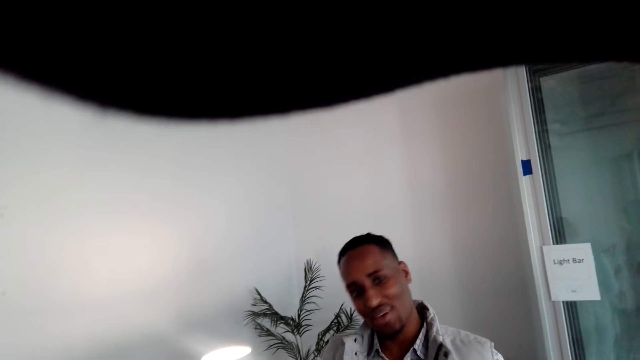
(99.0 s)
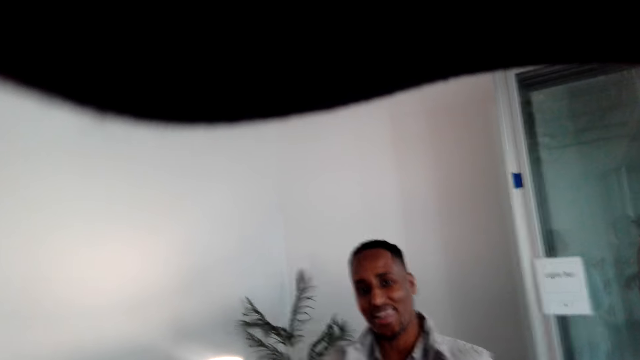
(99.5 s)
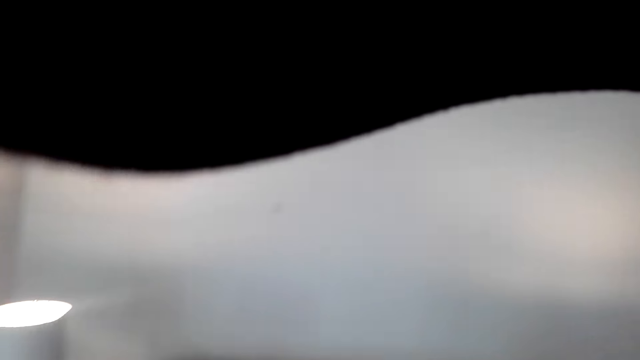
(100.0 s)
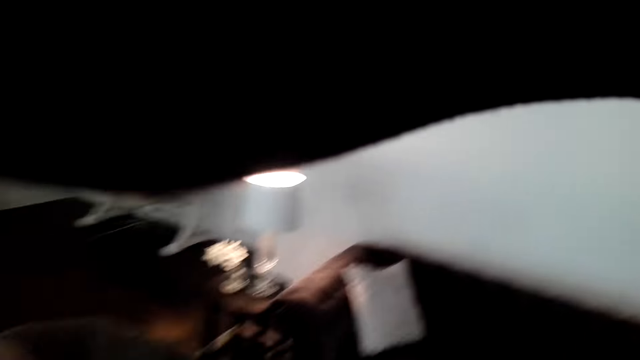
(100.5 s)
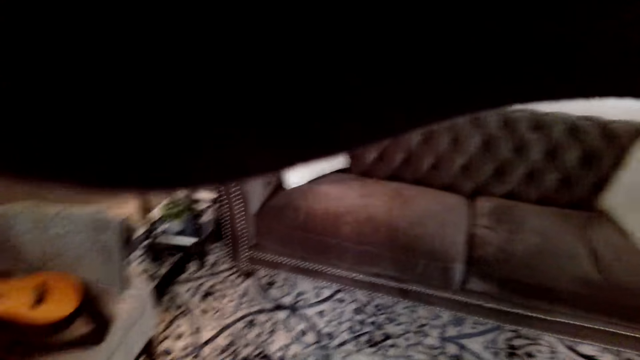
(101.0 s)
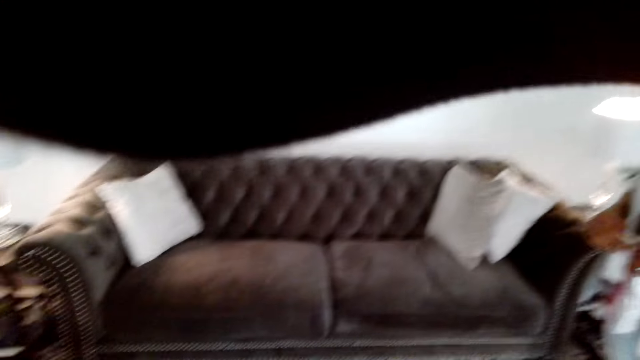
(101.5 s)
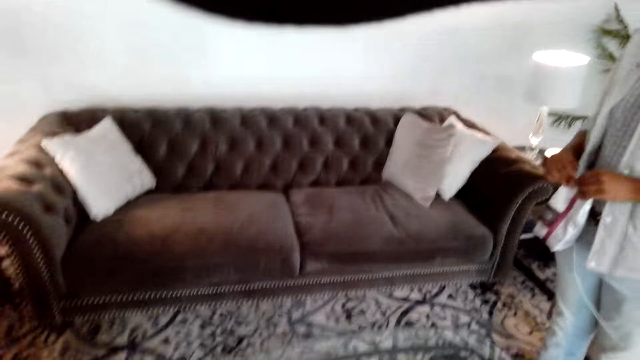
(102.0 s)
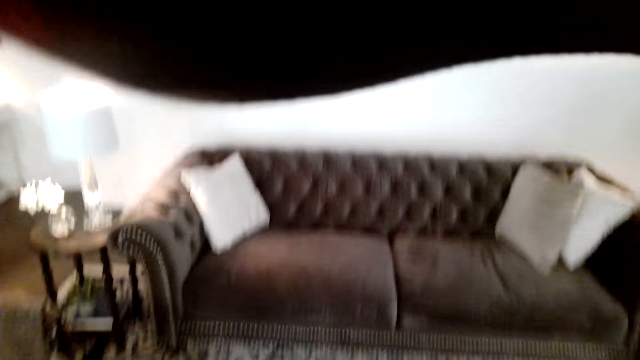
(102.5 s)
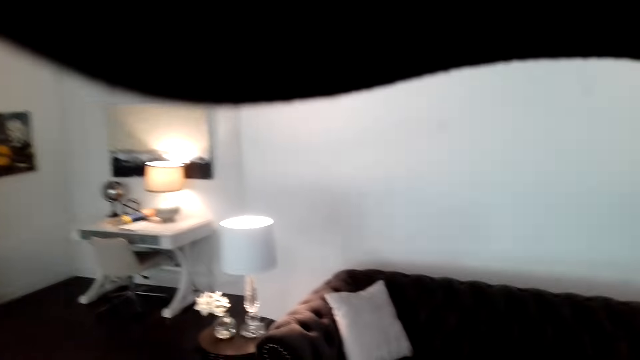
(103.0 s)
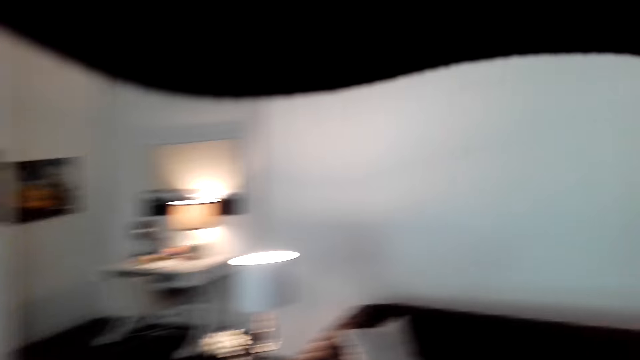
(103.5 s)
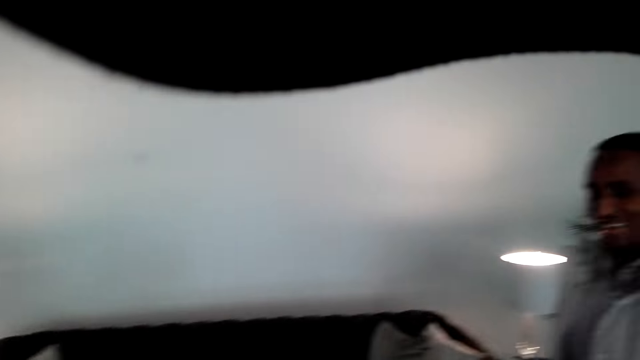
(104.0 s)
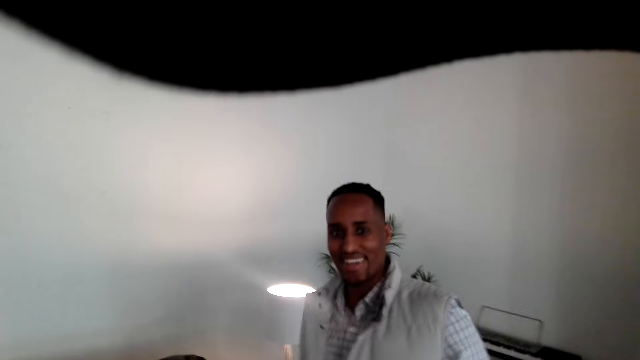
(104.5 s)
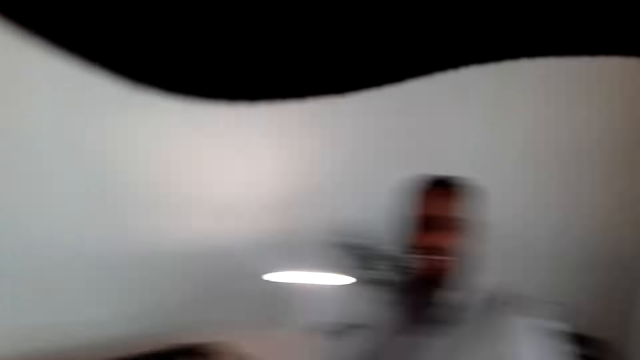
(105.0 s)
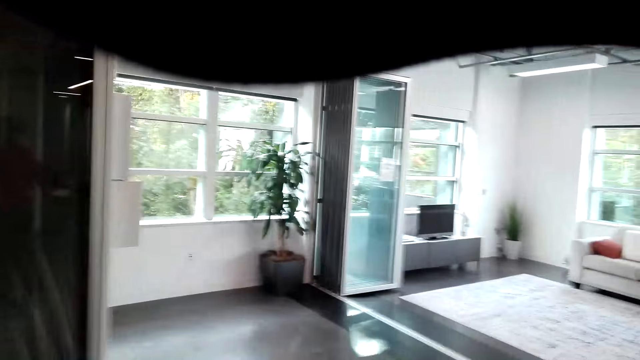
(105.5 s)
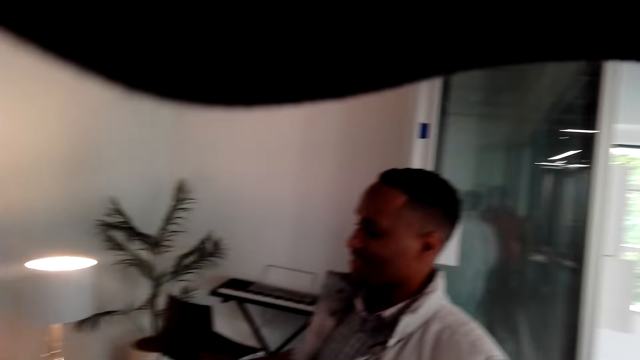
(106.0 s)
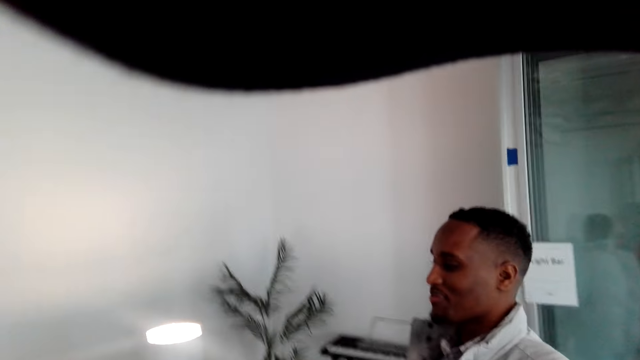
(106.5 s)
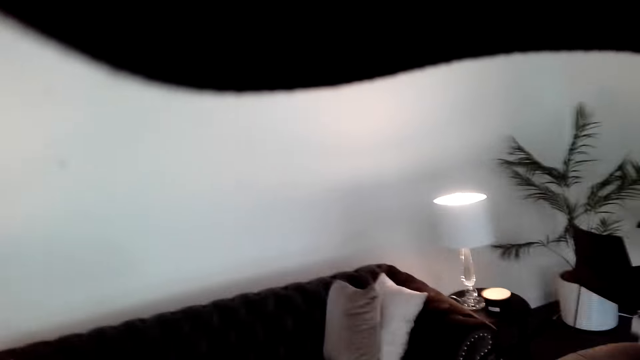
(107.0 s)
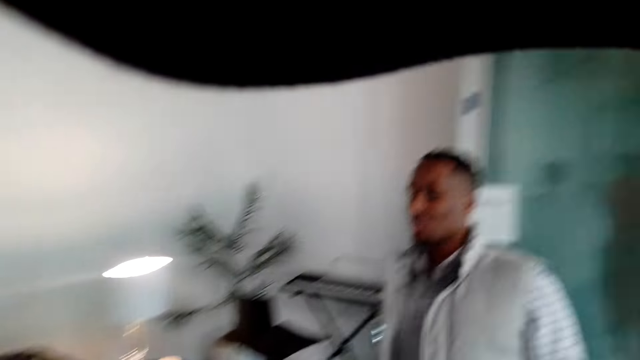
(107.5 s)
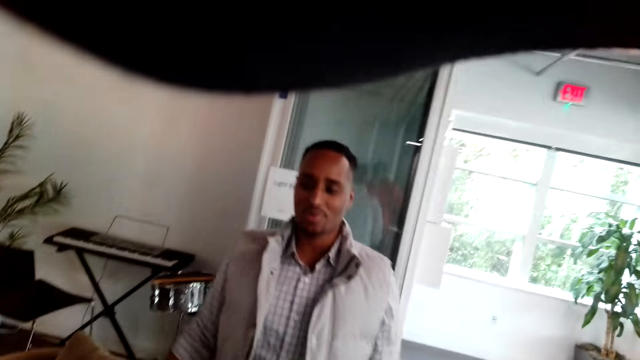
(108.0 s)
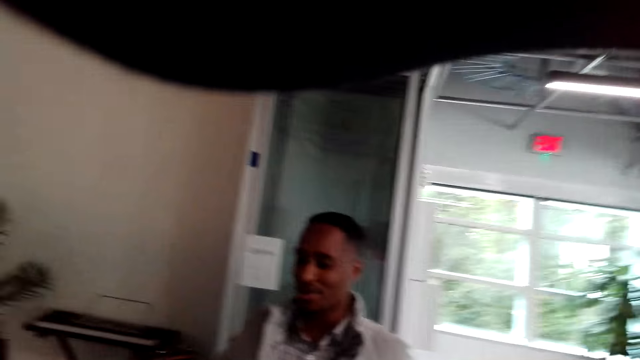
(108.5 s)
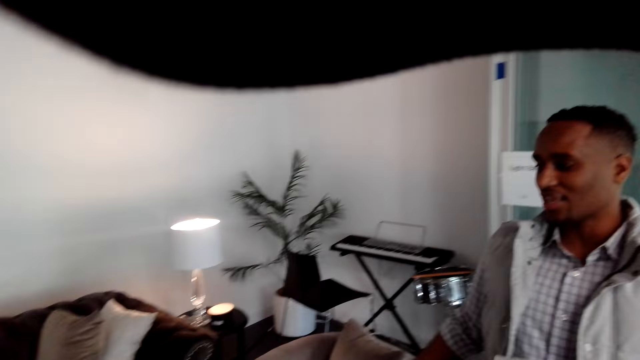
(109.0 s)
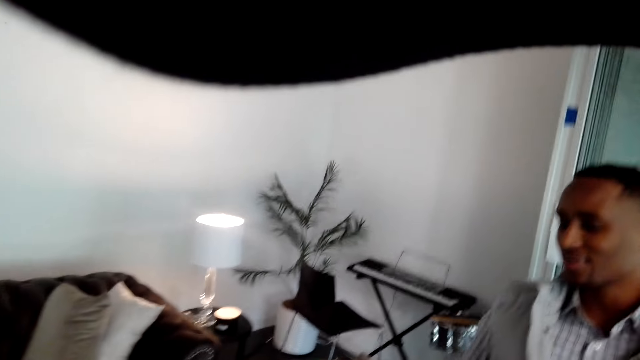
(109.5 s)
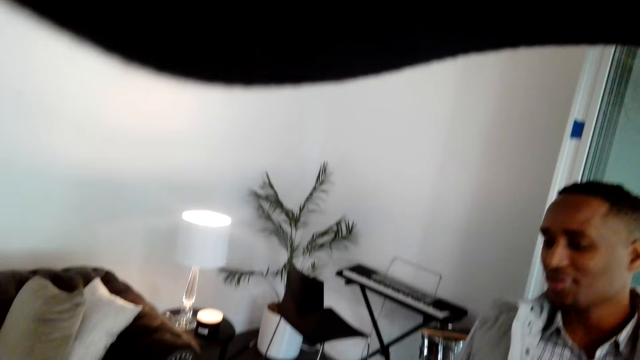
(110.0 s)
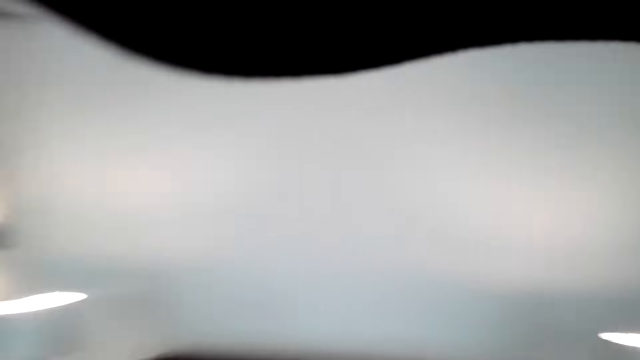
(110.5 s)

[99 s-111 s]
A man talks with the camera wearer. The camera wearer looks around. They talk with the man. The man talks with the camera wearer.

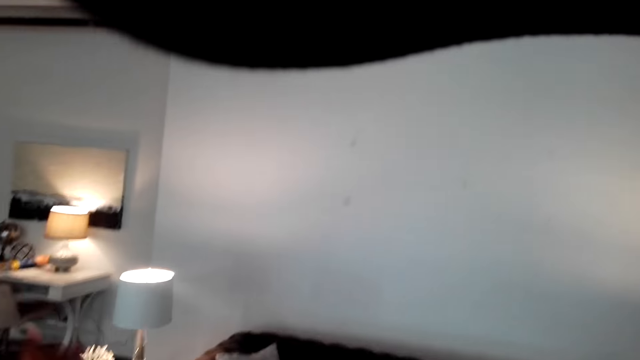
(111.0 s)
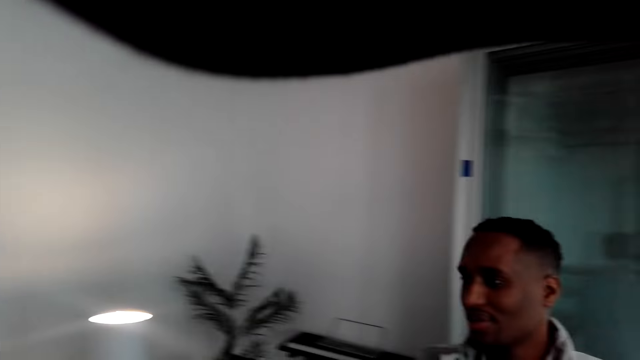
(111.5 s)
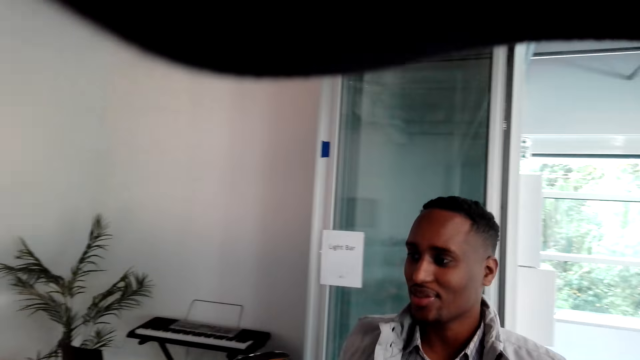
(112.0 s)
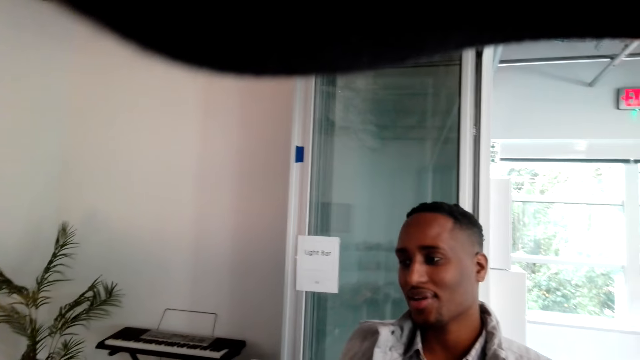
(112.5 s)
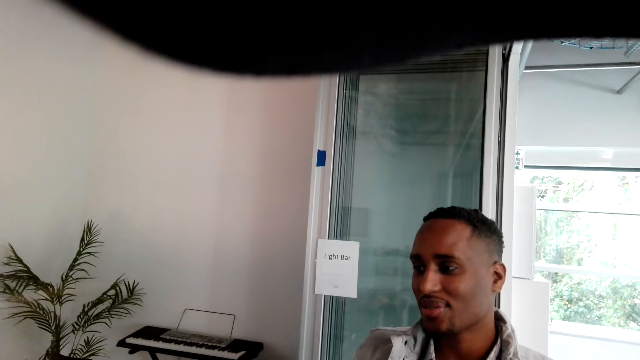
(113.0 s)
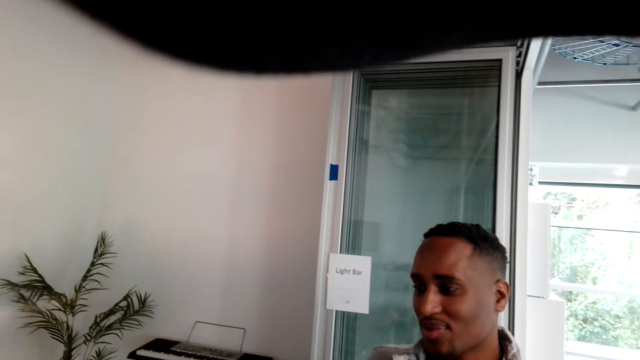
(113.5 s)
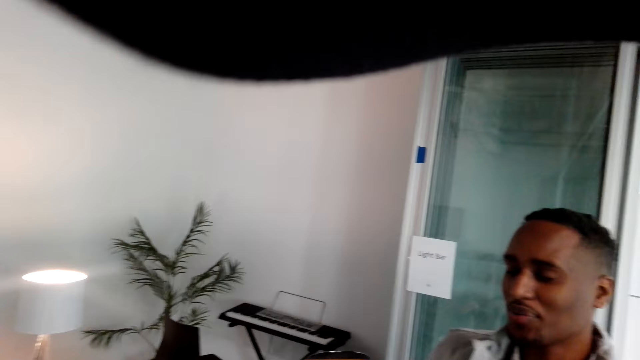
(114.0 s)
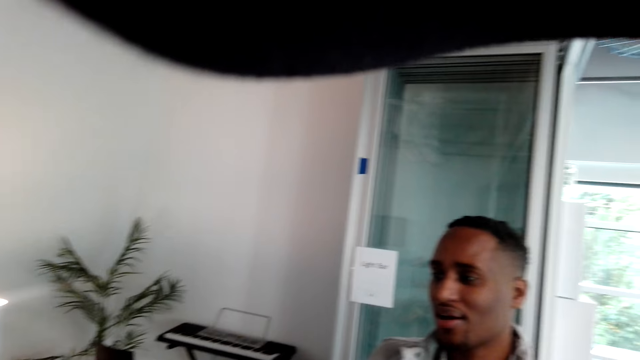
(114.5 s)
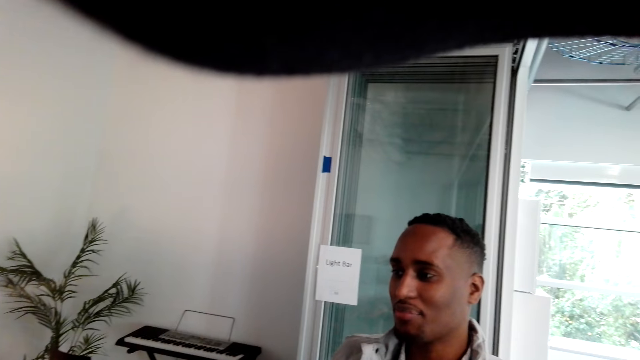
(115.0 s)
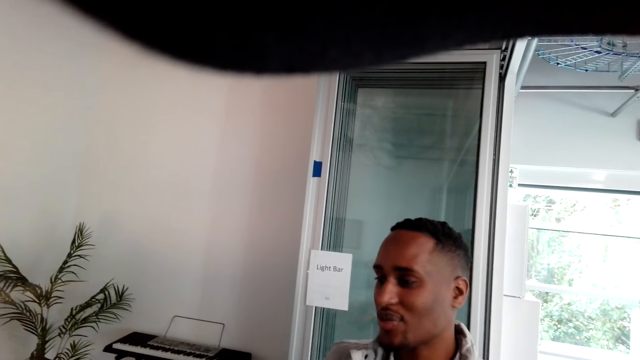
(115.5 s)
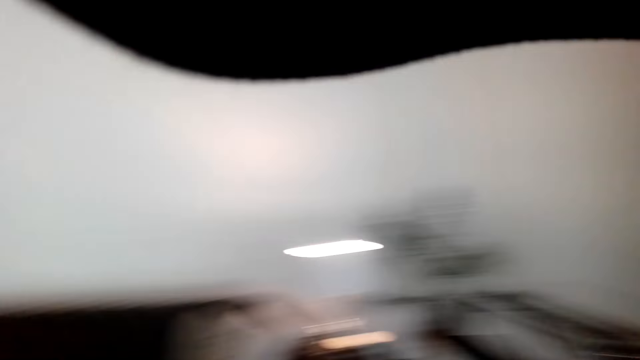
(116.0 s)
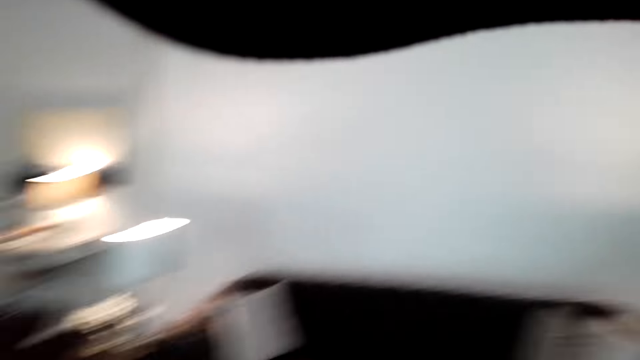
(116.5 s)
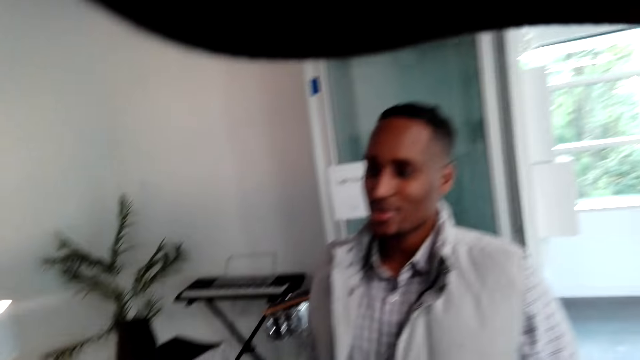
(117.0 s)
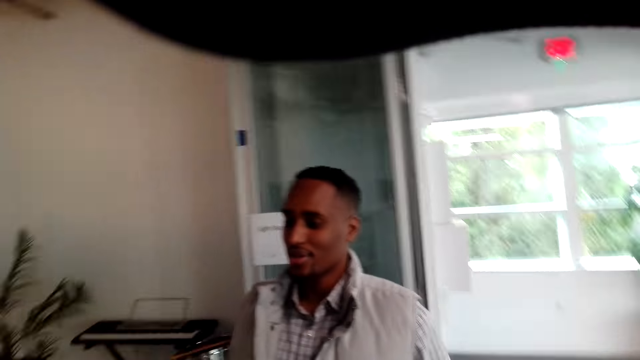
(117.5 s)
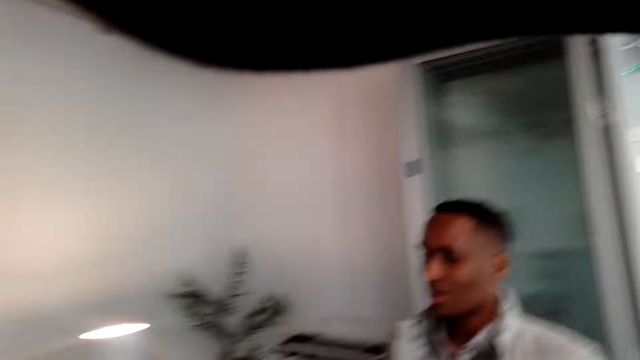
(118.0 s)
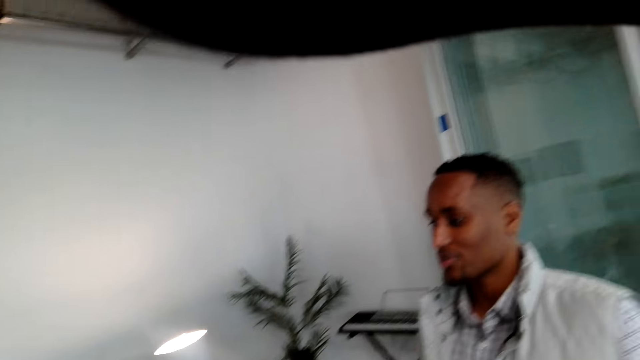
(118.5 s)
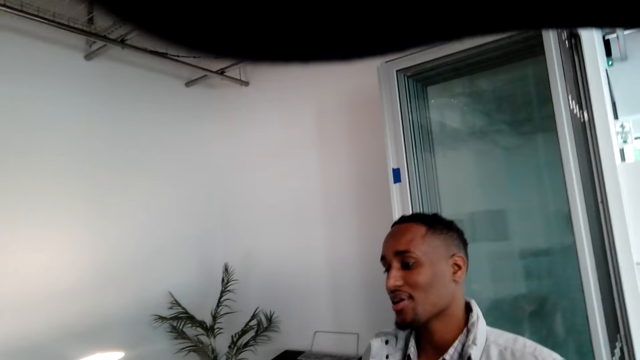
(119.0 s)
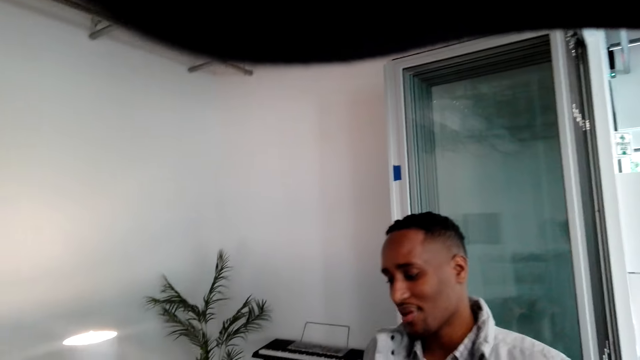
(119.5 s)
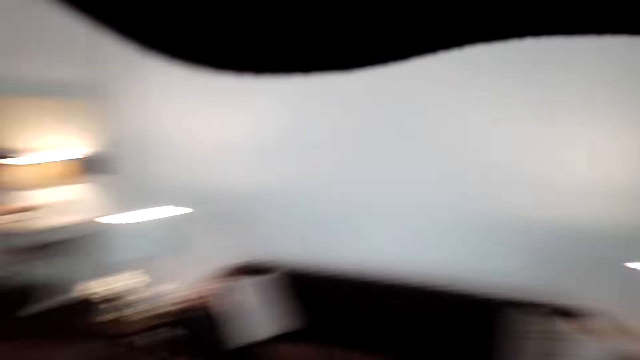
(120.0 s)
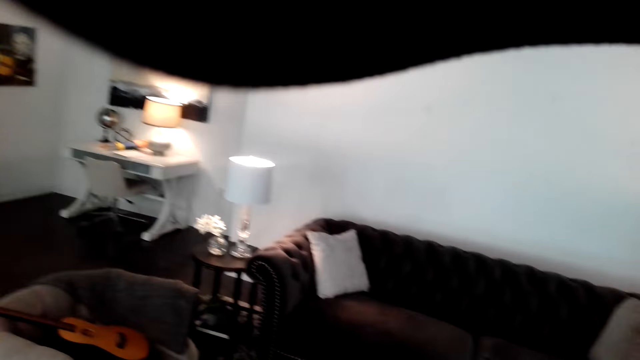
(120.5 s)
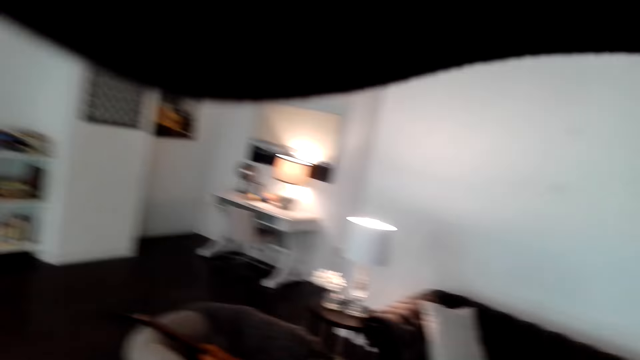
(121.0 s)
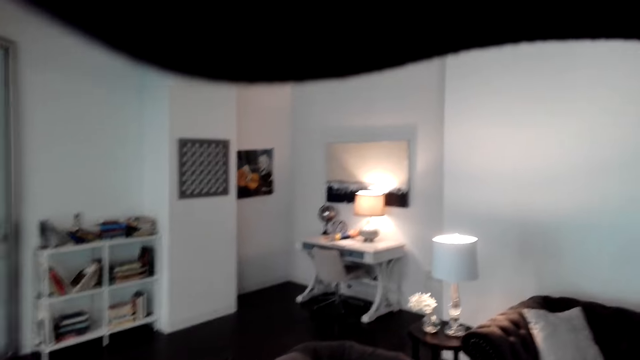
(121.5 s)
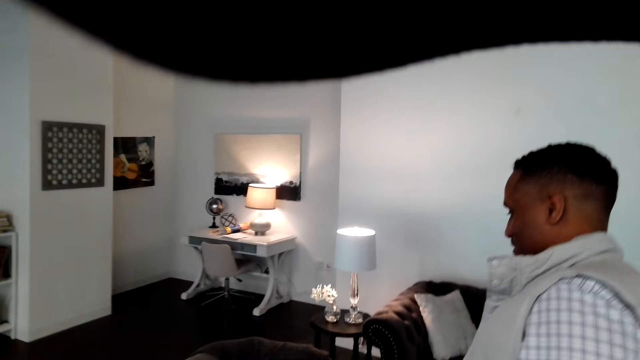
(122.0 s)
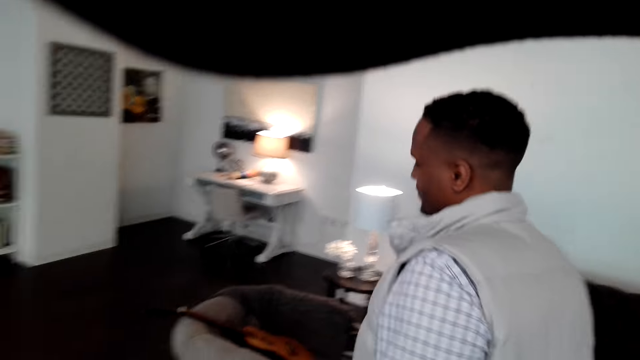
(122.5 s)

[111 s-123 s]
The camera wearer talks with a man. They talk with the man again. The man talks with the camera wearer. The camera wearer talks with the man.
